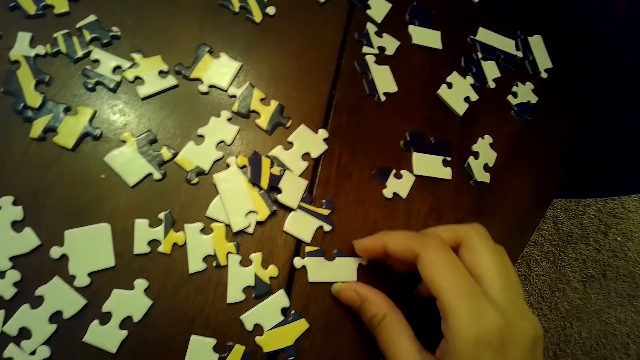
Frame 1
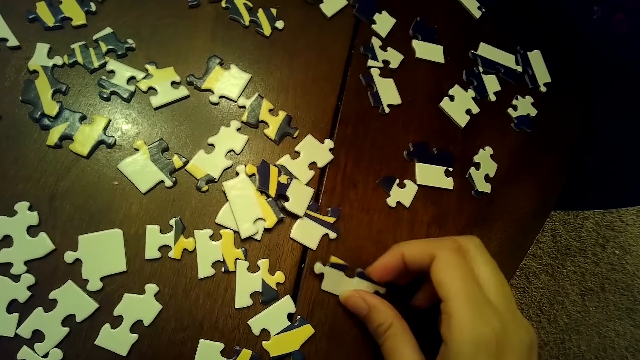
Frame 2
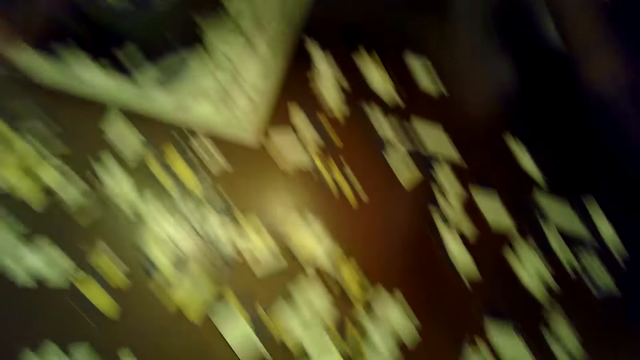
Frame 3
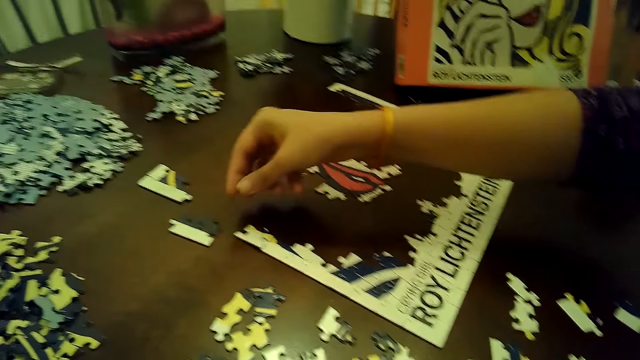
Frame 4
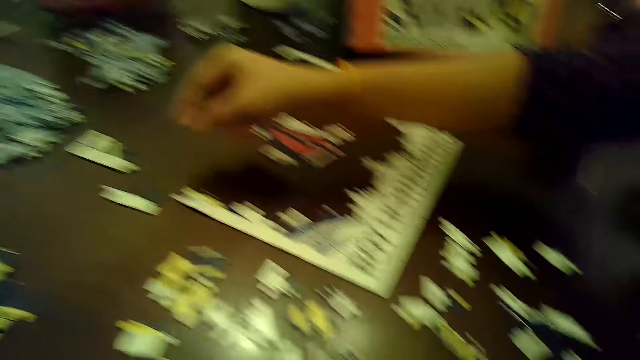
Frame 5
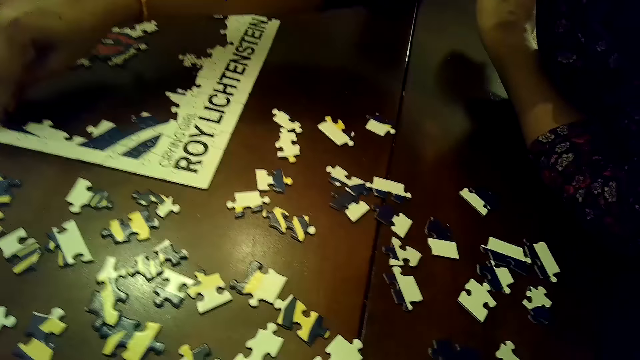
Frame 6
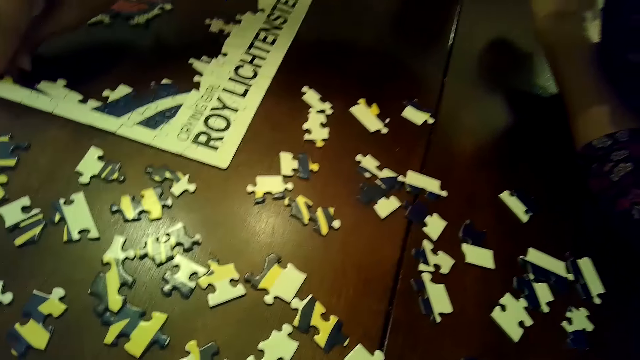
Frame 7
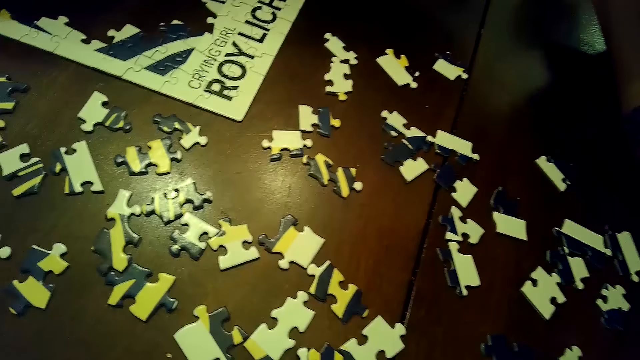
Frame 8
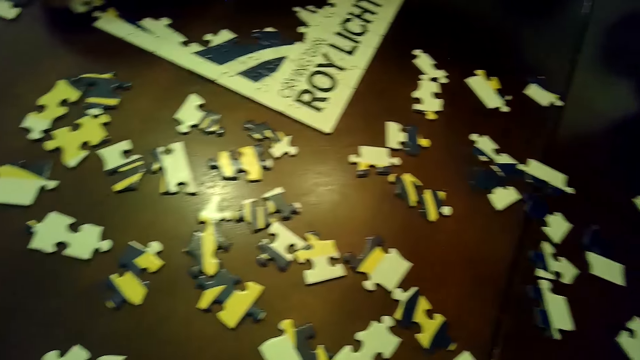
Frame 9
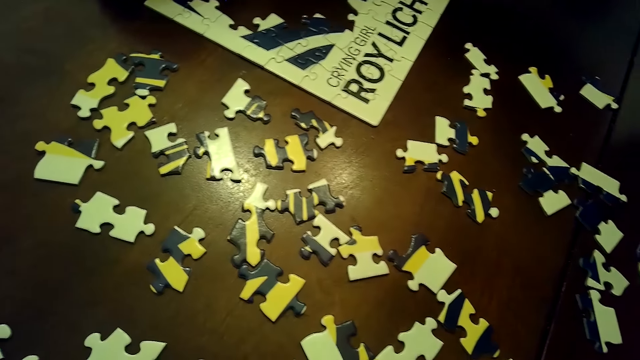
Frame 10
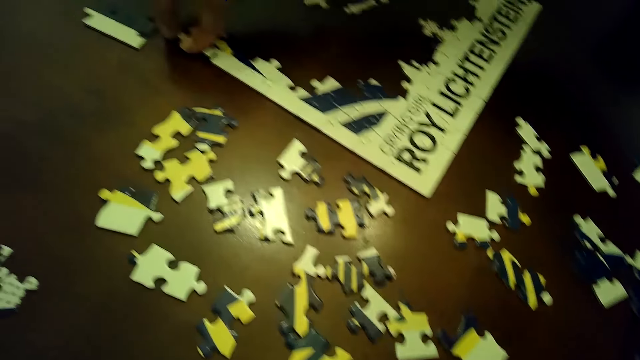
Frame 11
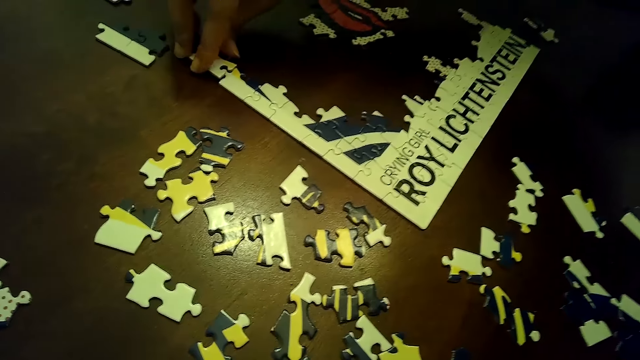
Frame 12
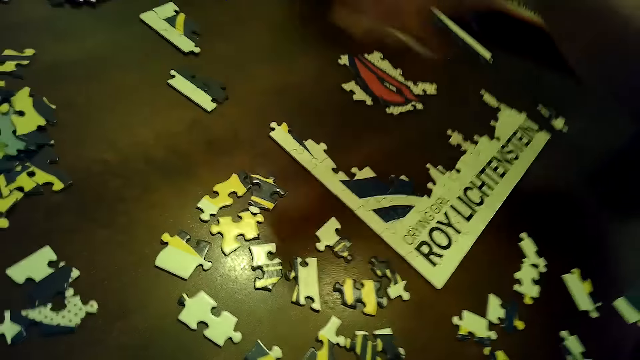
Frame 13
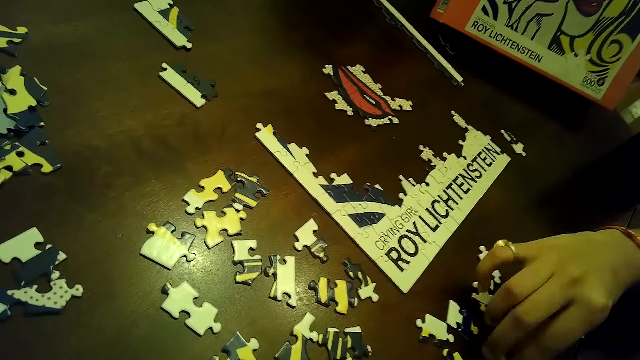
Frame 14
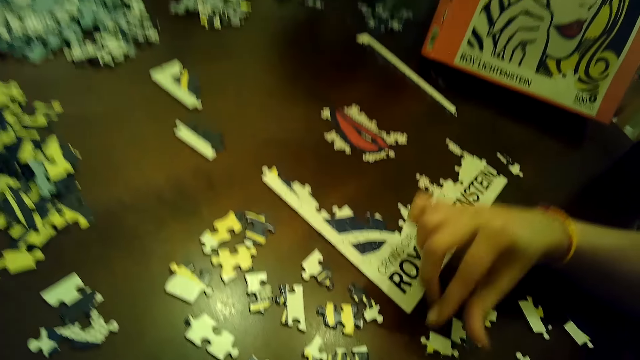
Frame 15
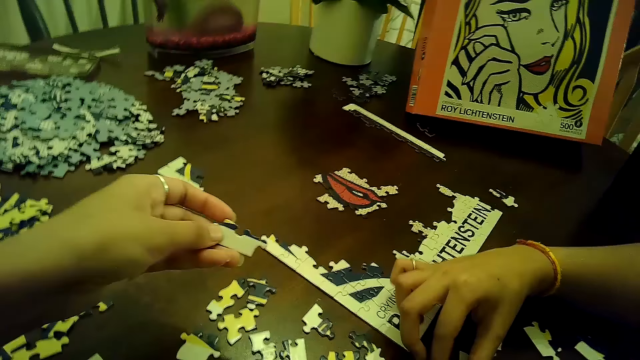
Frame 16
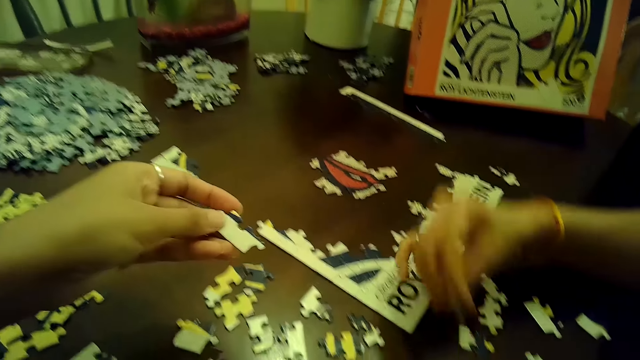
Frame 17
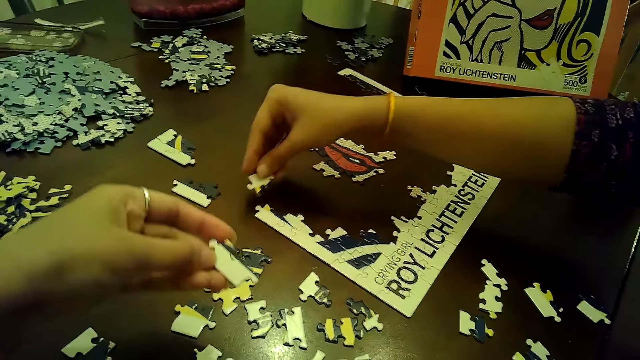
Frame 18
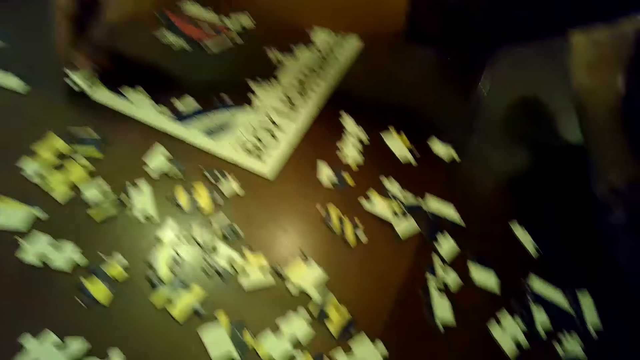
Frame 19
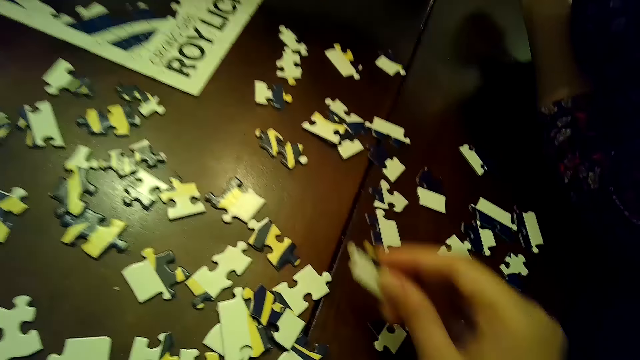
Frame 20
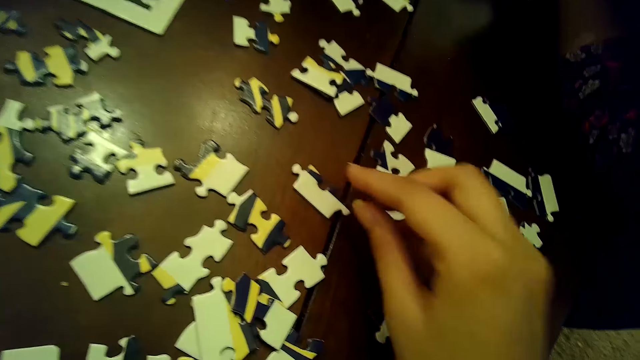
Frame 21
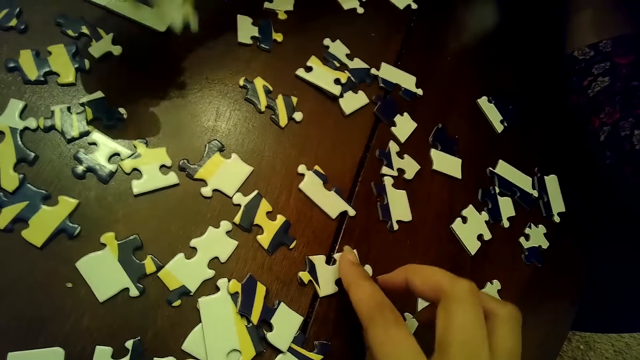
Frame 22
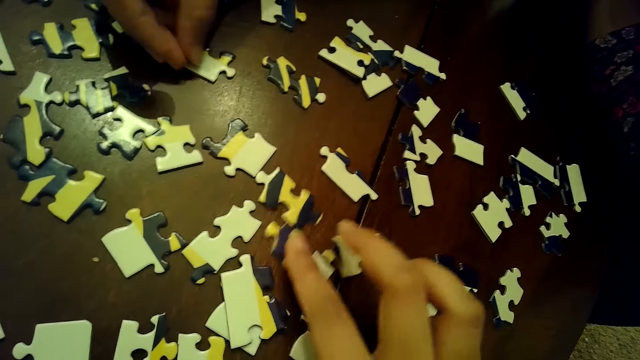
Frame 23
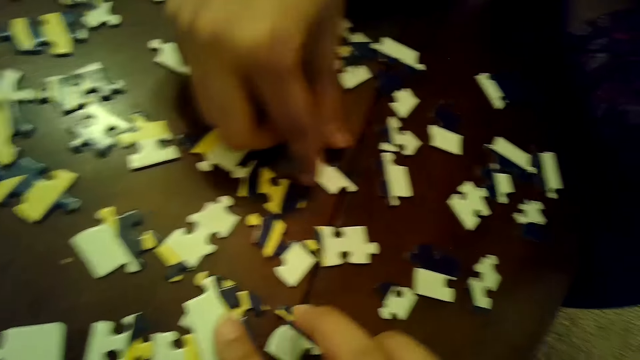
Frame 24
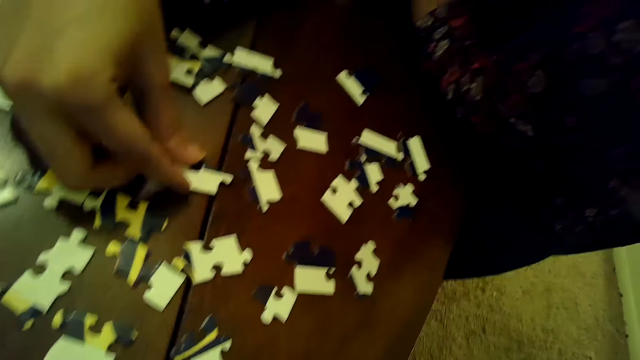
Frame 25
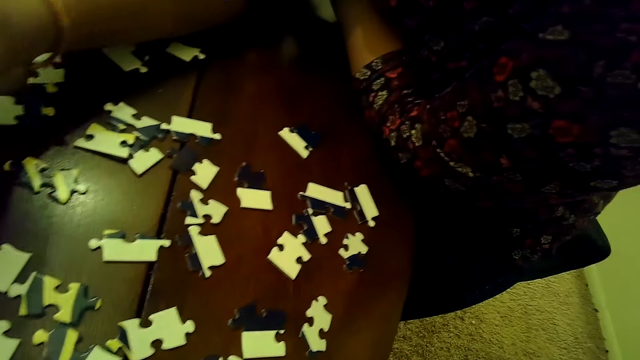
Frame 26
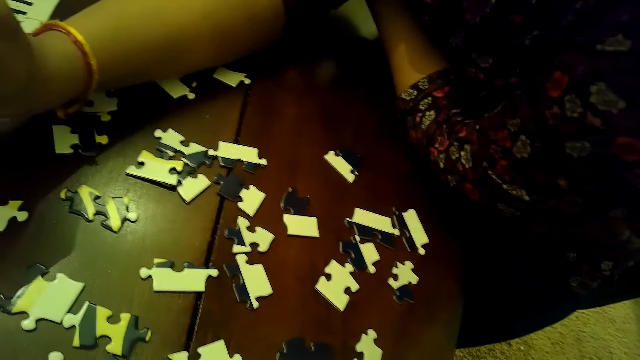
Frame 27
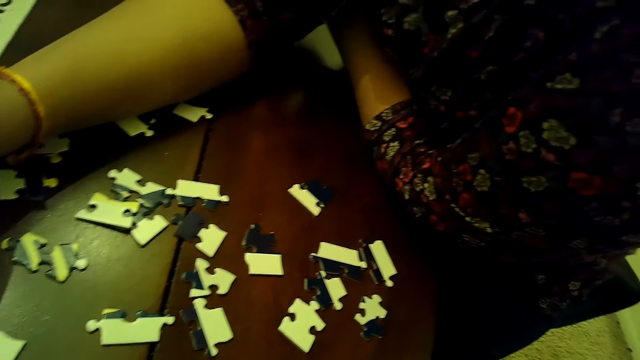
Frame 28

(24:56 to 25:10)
The camera wearer picks a piece of the jigsaw puzzle from the table with her right hand. The woman inserts the piece of jigsaw puzzle into the tile on the table with her right hand. The woman adjusts the piece of jigsaw puzzle on the tile with her right hand. The woman arranges cards on the table. The woman picks the piece of jigsaw from the tile with her right hand, drops the piece of jigsaw puzzle on the table with her right hand, picks a piece of jigsaw puzzle from the table with her right hand, and touches the table with the piece of jigsaw puzzle in her right hand. The camera wearer drops the piece of jigsaw puzzle on the table with her right hand. She moves a piece of the jigsaw puzzle on the table with her right hand. The woman drops the piece of jigsaw puzzle on the table with her right hand. The camera wearer moves a piece of the jigsaw puzzle on the table with her right hand. She does so again. The woman adjusts a piece of the jigsaw puzzle on the table with her right hand. The camera wearer arranges the cards on the table.

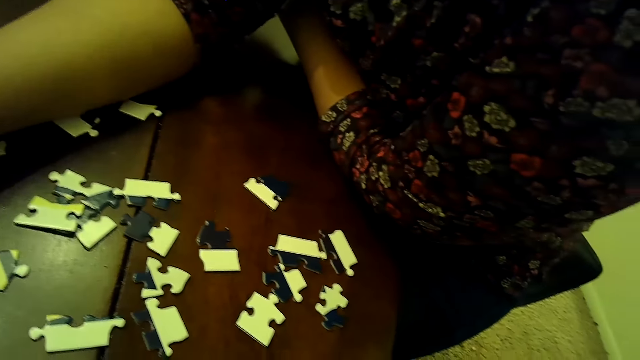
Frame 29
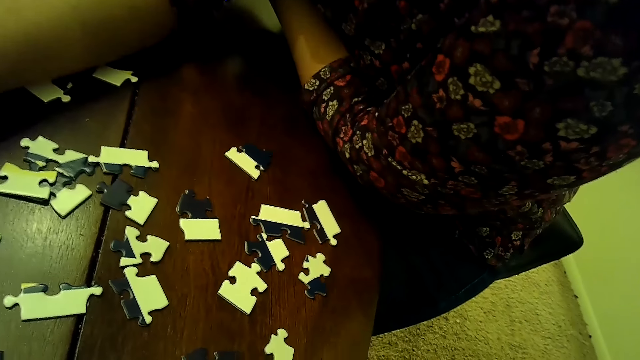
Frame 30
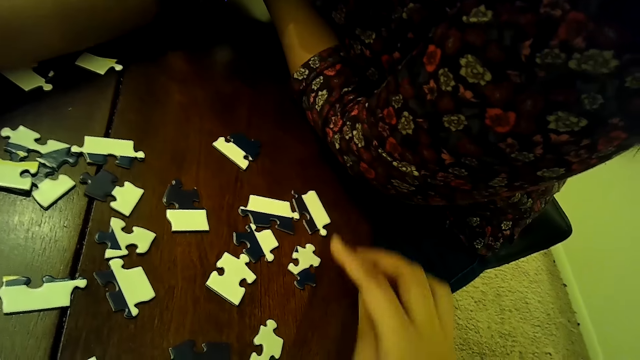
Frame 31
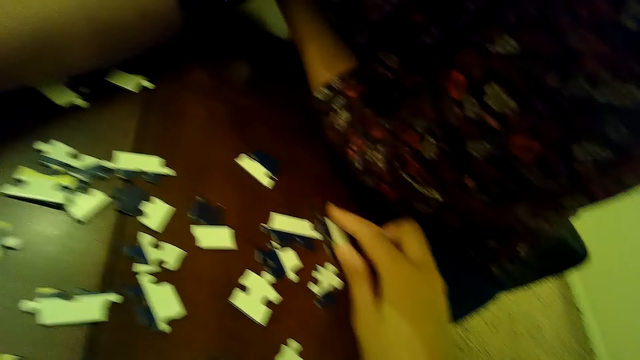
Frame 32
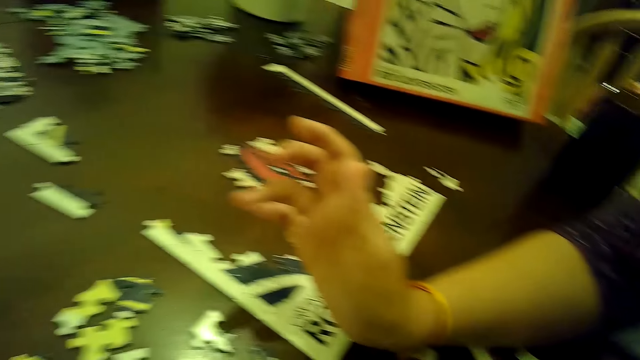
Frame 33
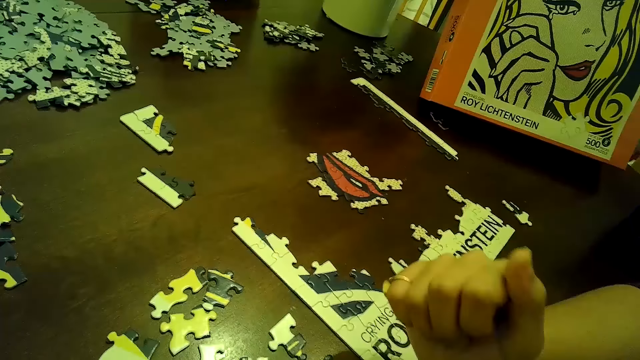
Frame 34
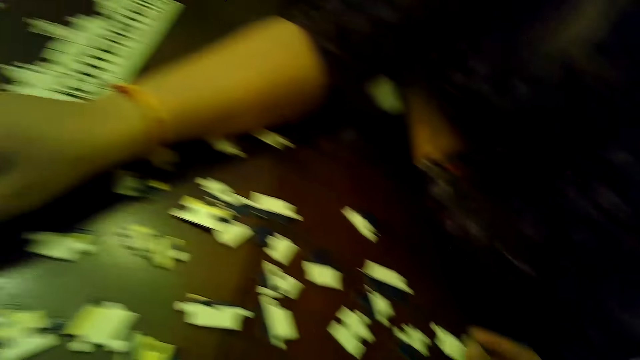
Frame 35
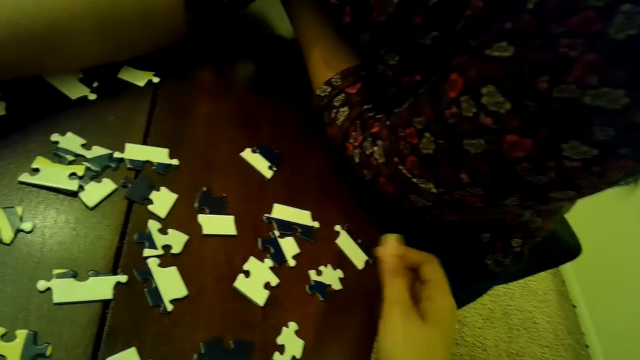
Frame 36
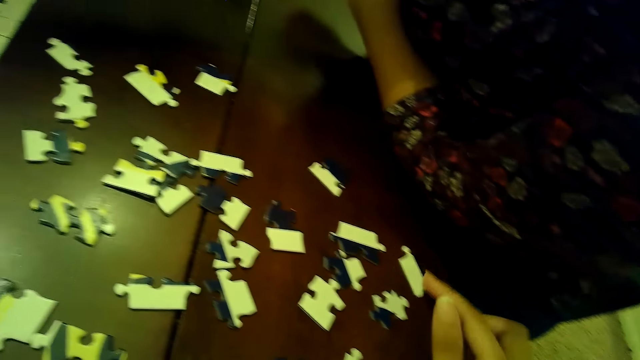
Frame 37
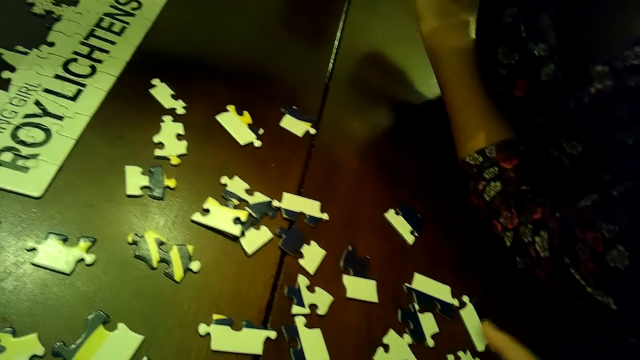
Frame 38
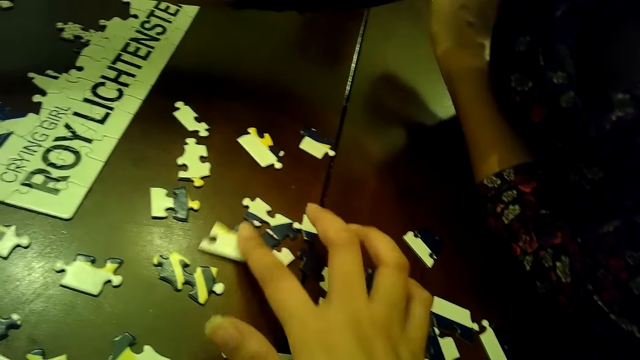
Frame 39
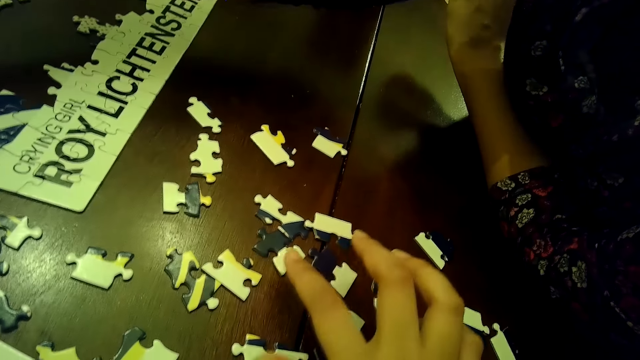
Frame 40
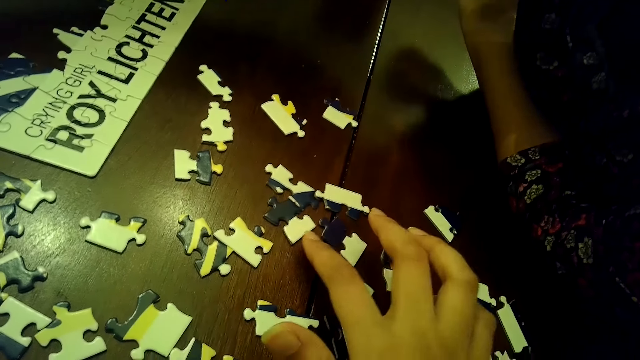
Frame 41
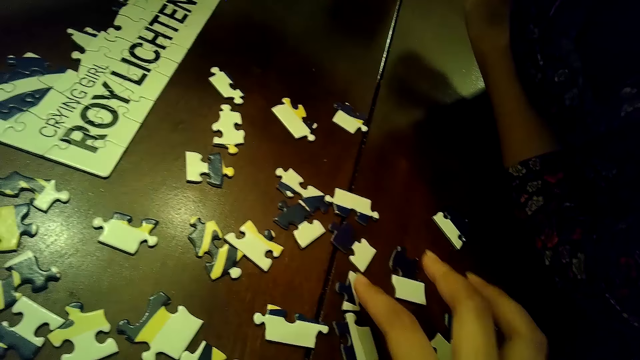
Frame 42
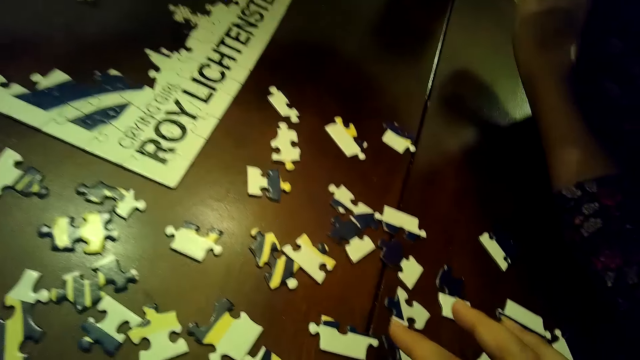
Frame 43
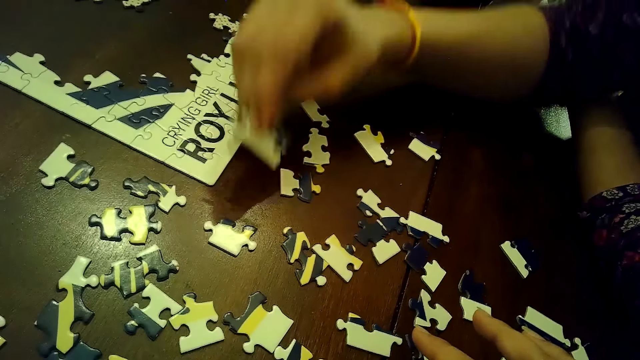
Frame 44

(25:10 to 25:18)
The camera wearer moves a piece of the jigsaw puzzle on the table with her right hand. The woman picks a piece of the jigsaw puzzle from the table with her right hand. The camera wearer moves a piece of the jigsaw puzzle on the table with her right hand.
